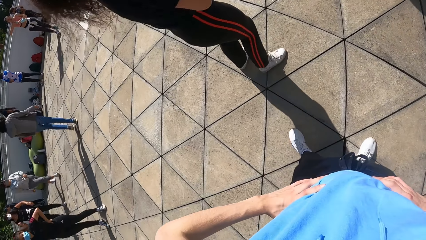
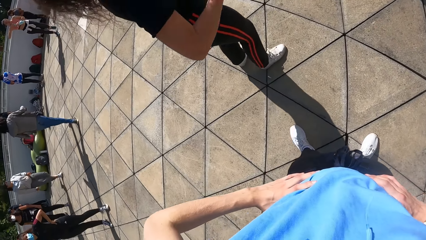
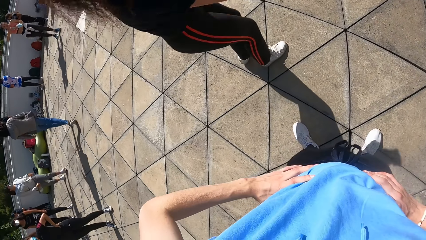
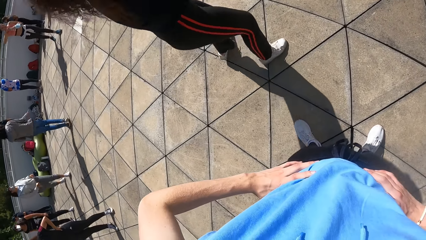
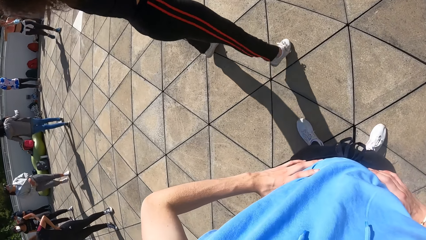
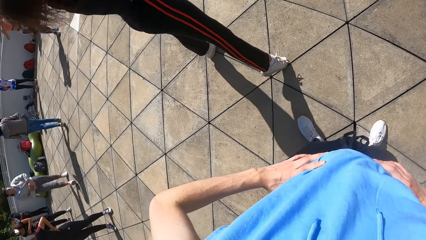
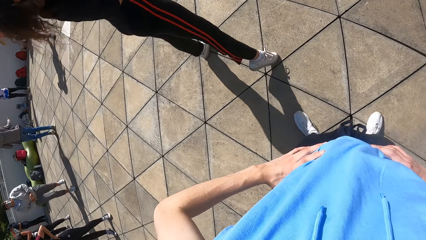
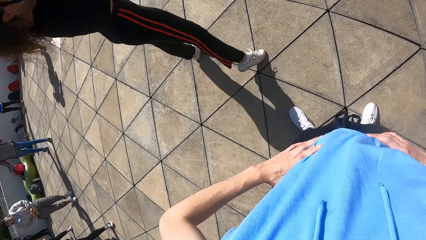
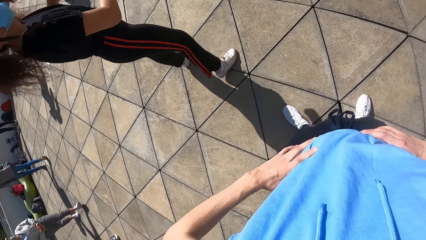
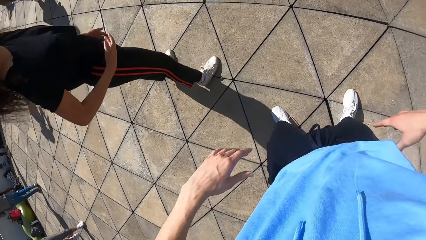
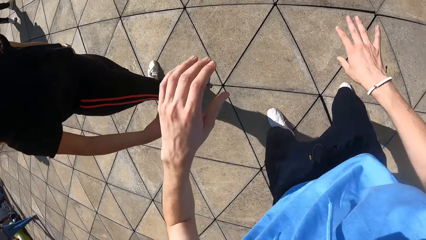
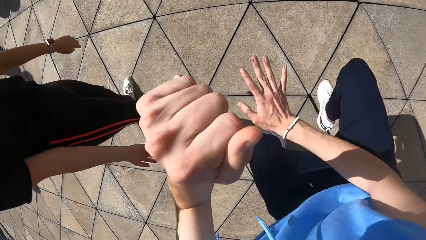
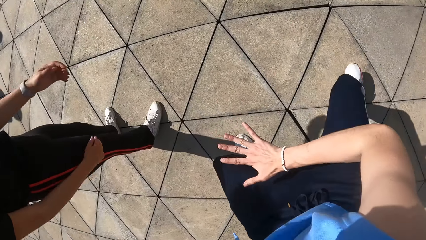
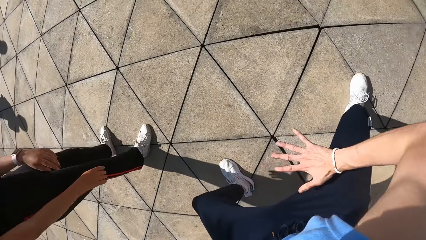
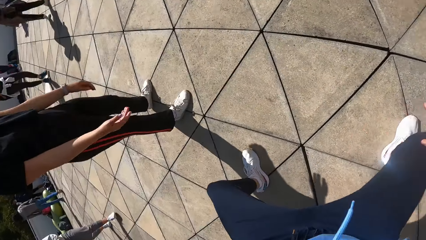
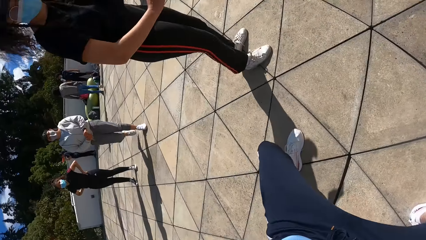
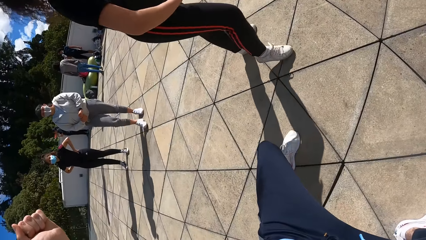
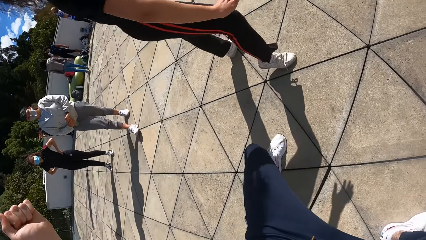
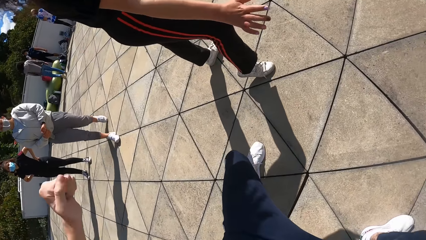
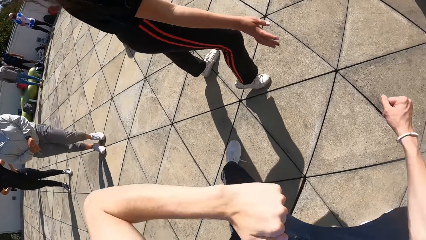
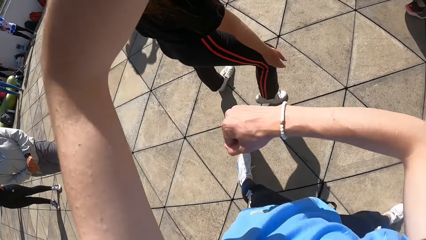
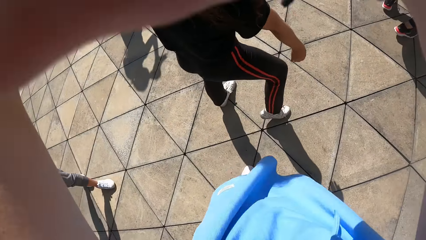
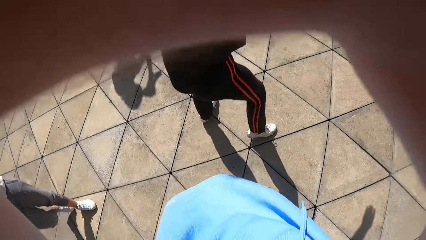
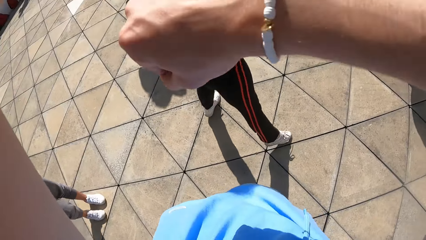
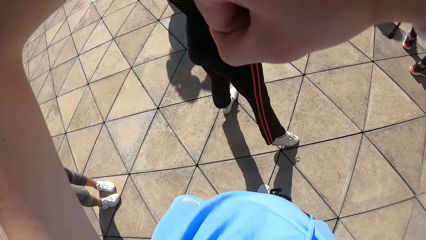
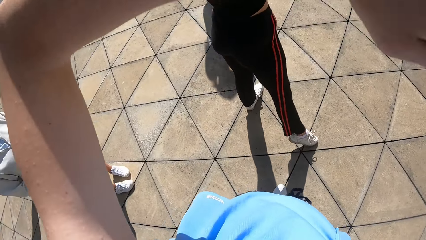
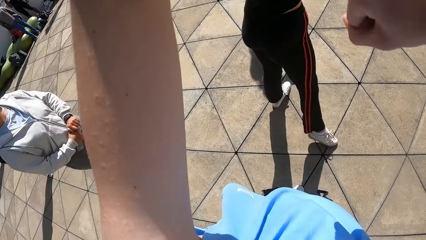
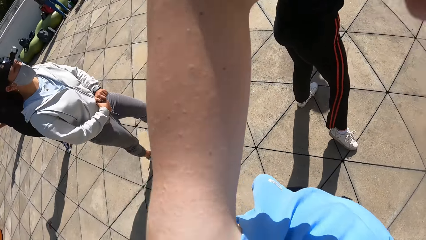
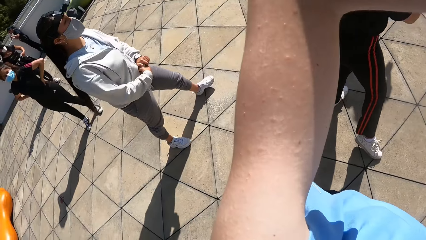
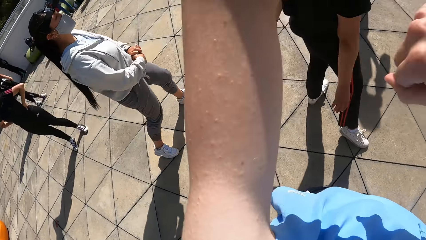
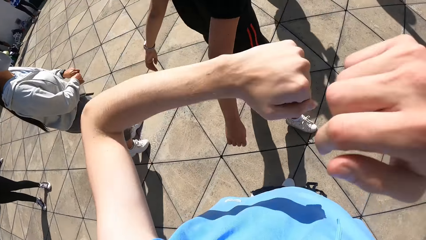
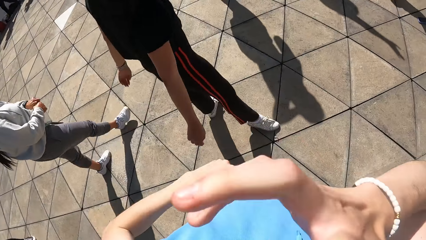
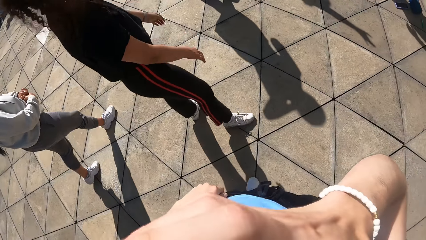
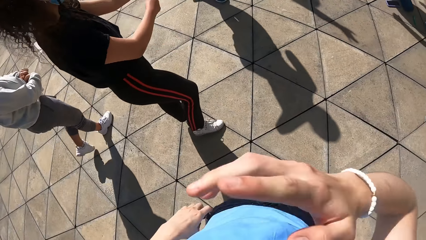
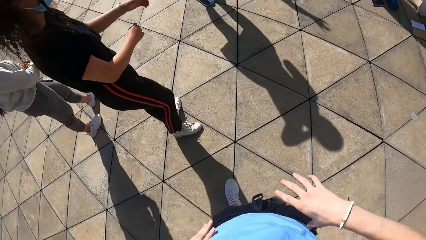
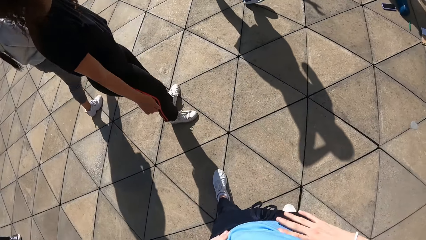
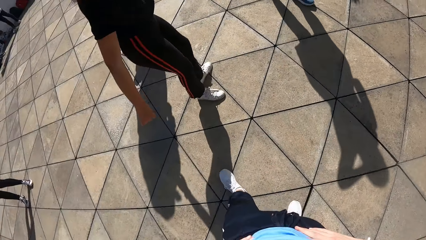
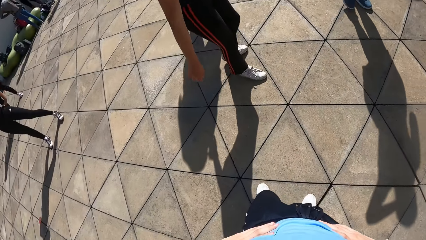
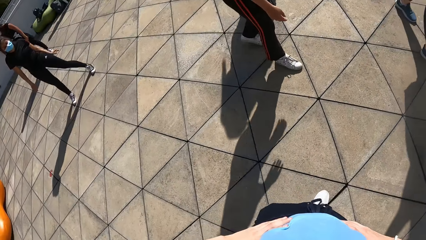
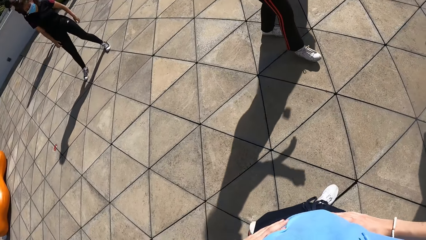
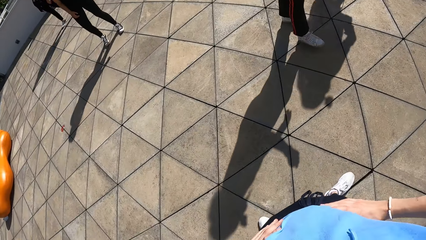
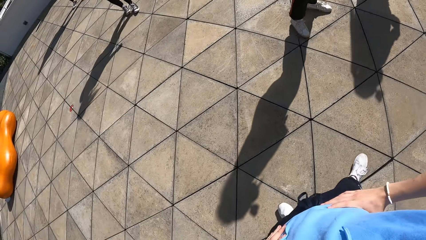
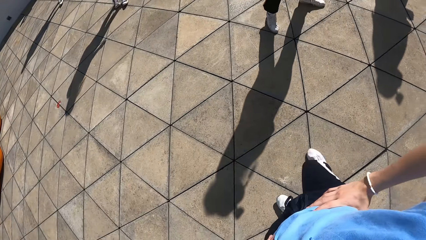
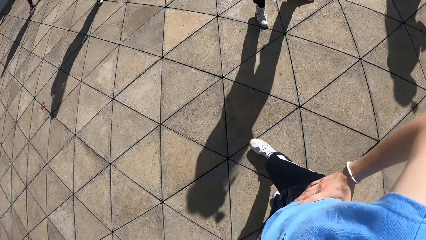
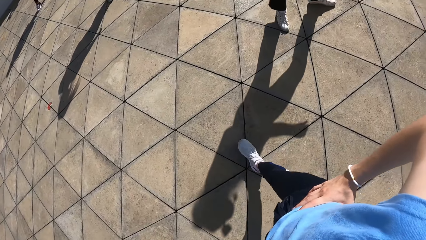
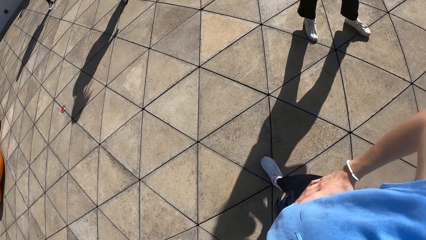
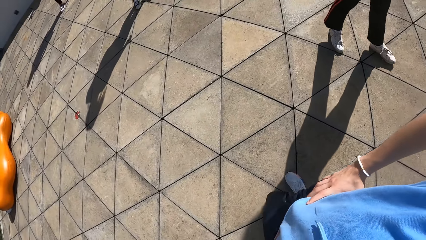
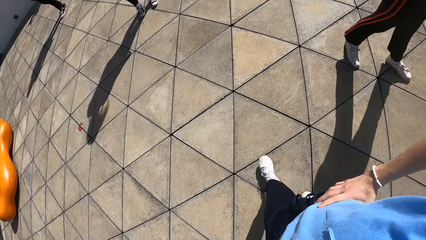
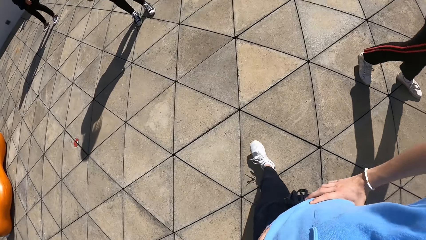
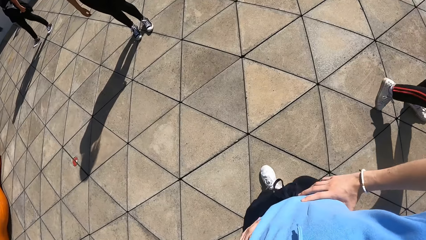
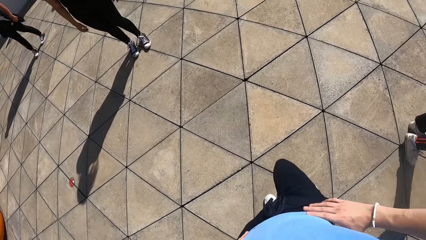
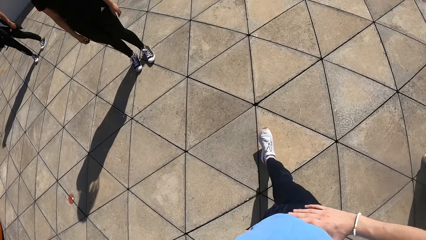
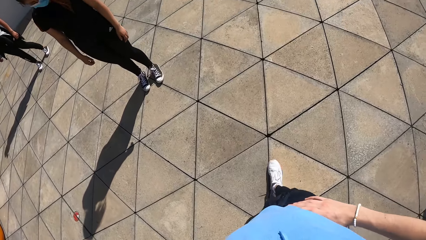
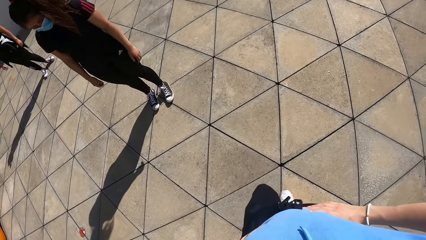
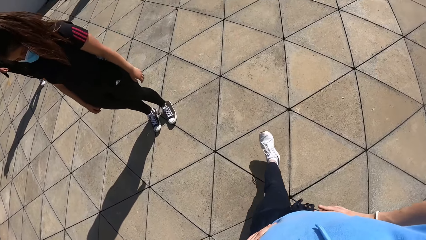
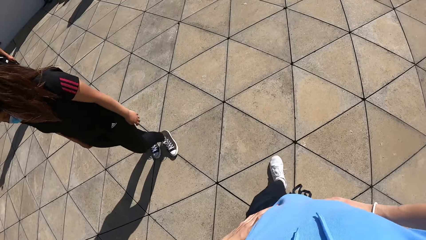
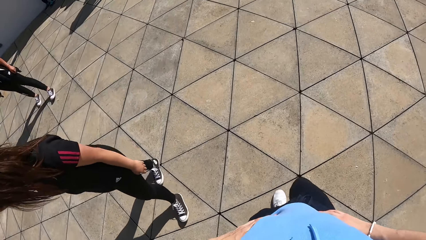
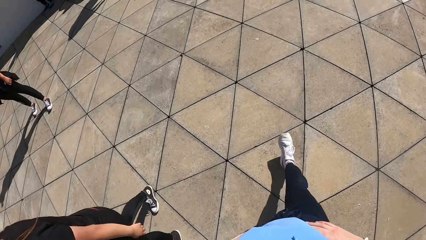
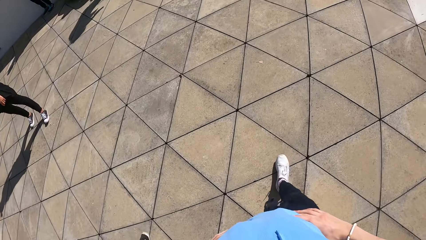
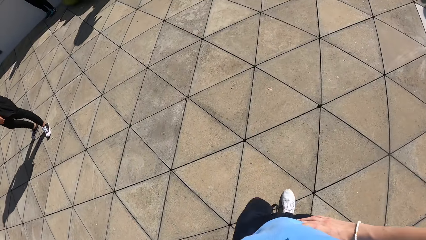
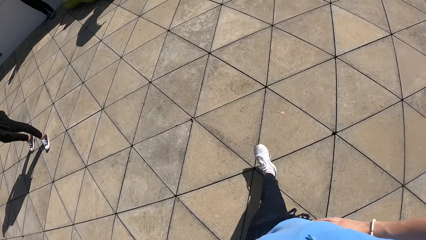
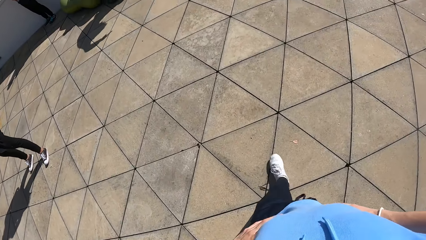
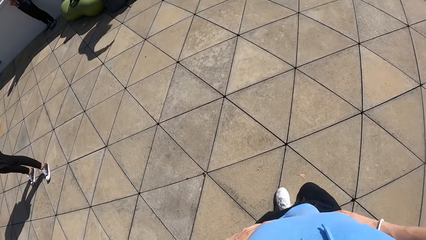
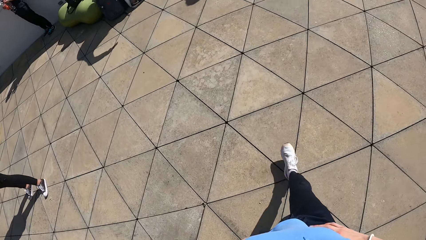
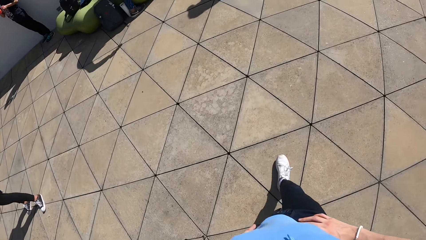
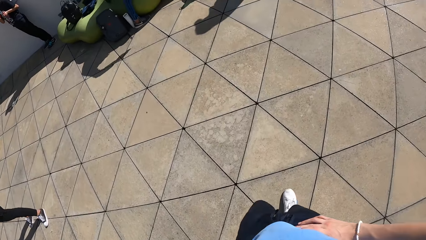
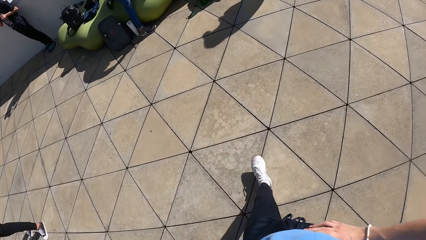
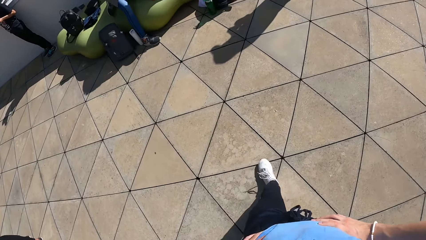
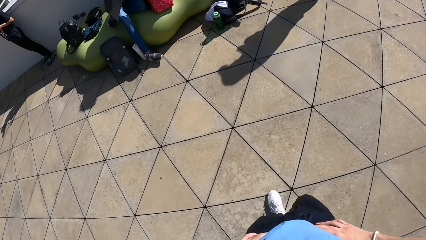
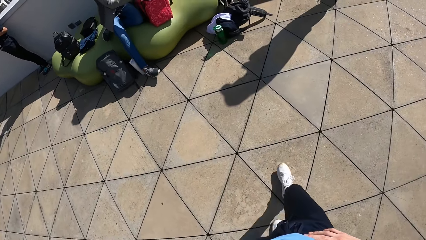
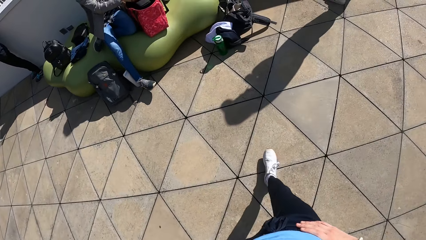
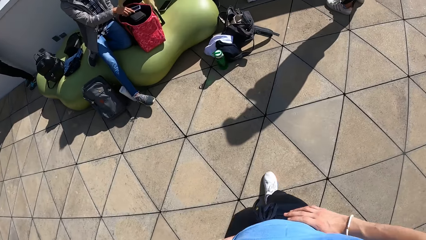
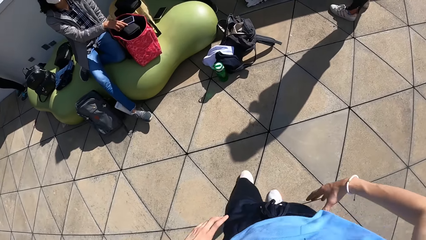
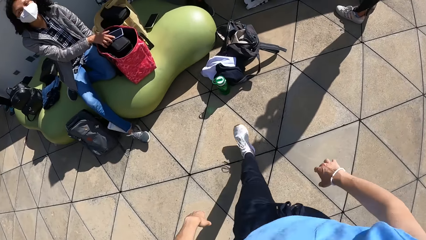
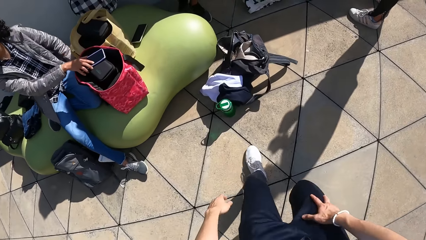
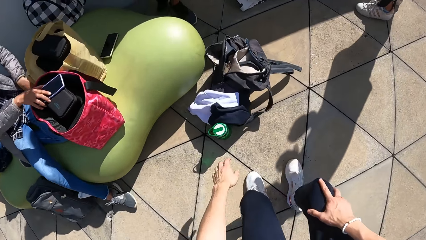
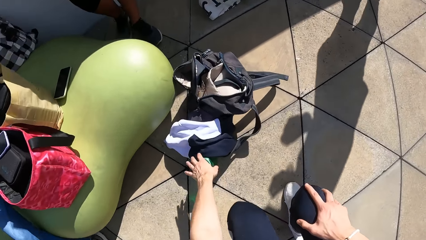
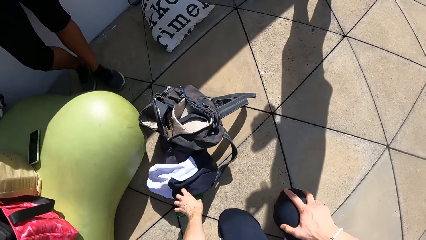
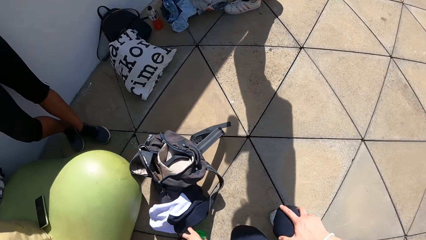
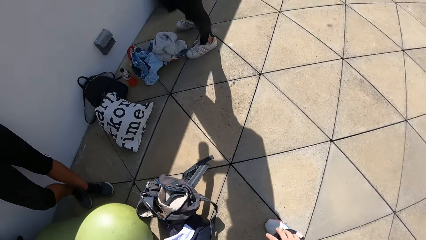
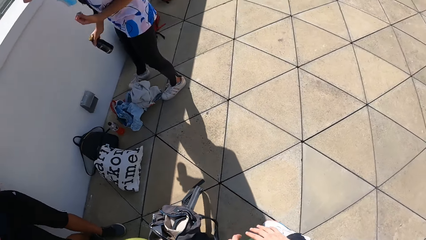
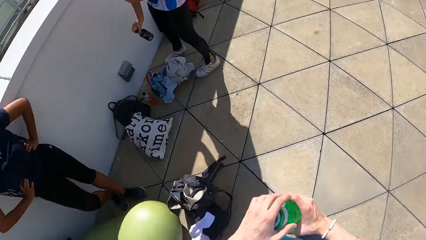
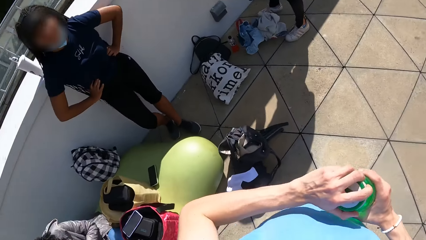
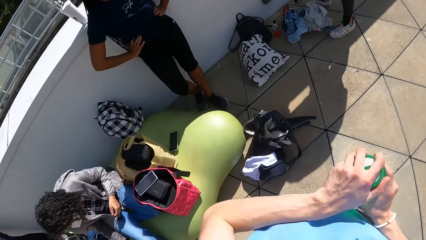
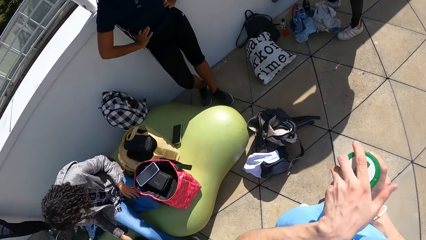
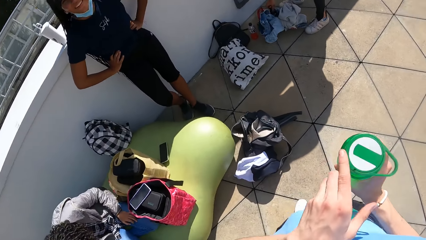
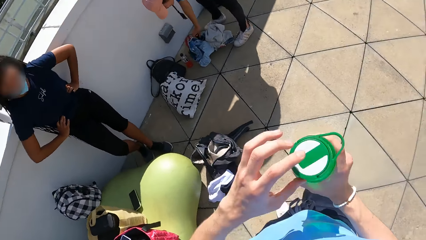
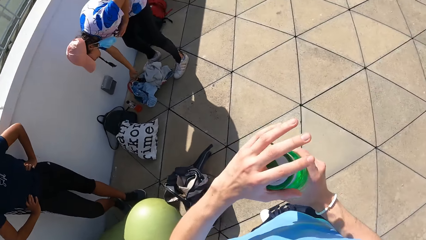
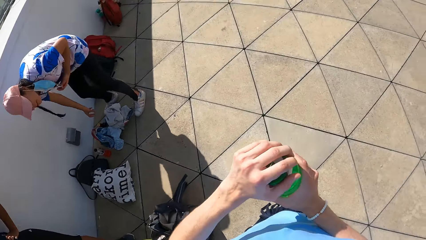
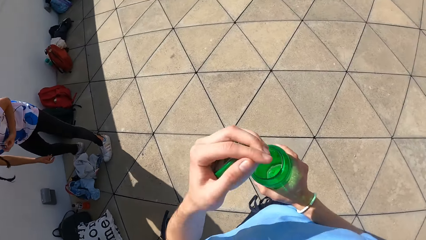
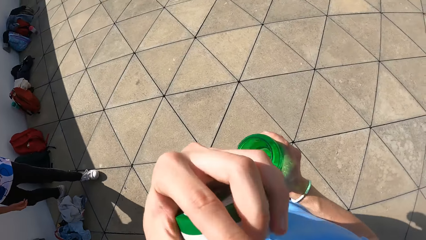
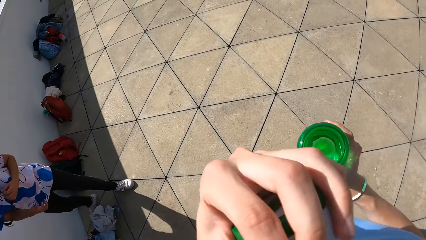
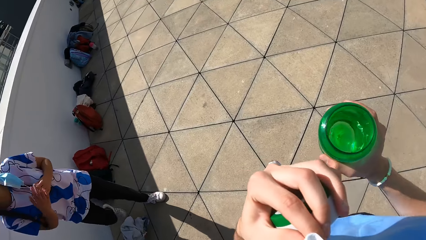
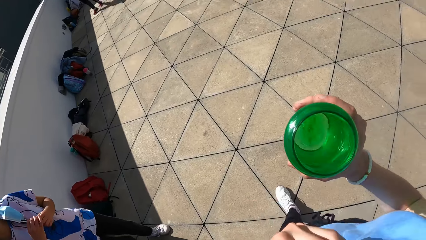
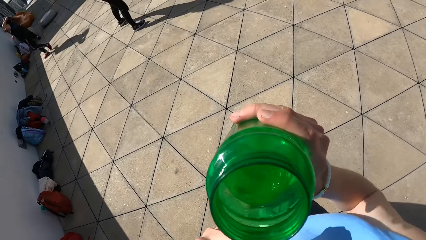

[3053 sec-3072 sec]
The camera wearer dances. He teaches dance lessons. He touches his face with his right hand. He walks towards a bag on the ground, on the slab. He picks up a water bottle on the ground beside the bag with his left hand. He holds the bottle with both hands. He opens the bottle with his left hand.
